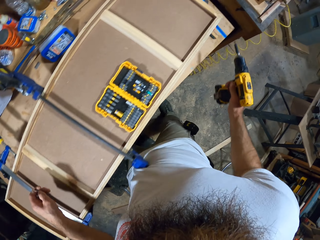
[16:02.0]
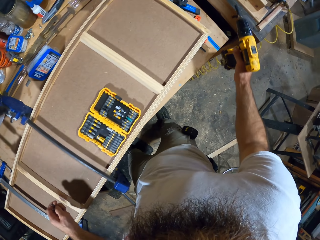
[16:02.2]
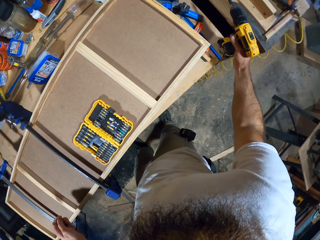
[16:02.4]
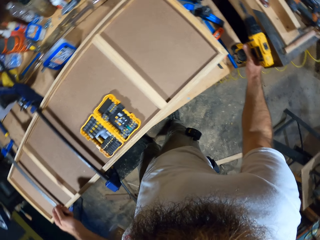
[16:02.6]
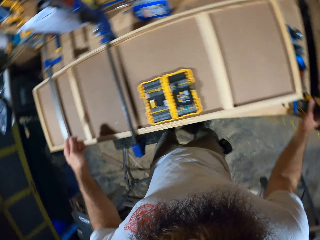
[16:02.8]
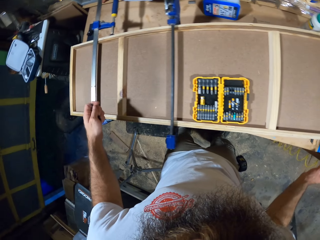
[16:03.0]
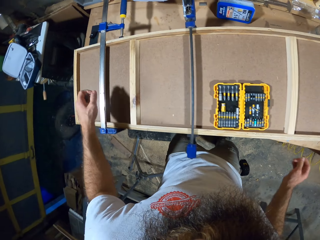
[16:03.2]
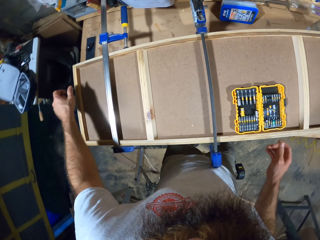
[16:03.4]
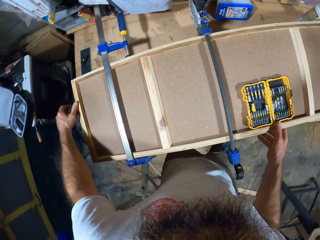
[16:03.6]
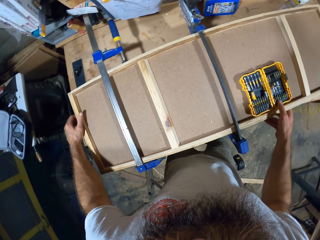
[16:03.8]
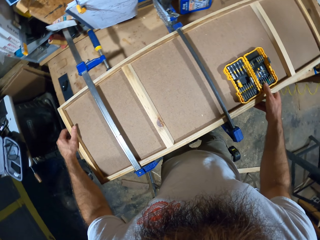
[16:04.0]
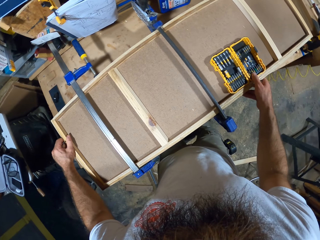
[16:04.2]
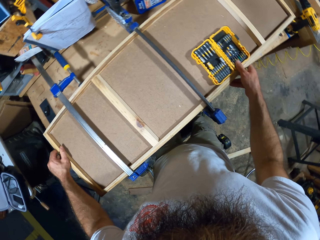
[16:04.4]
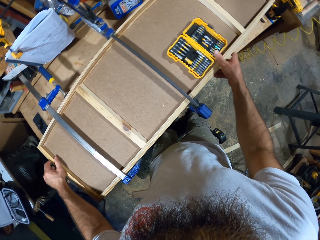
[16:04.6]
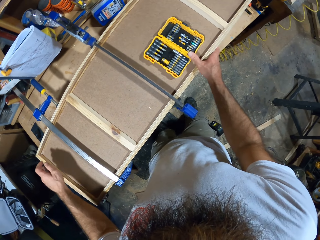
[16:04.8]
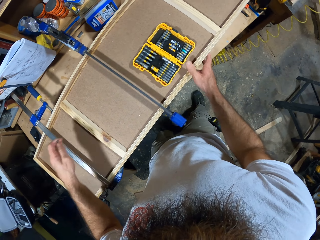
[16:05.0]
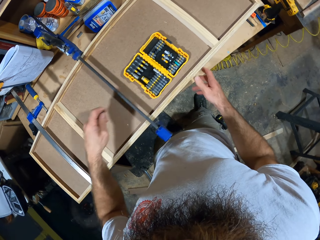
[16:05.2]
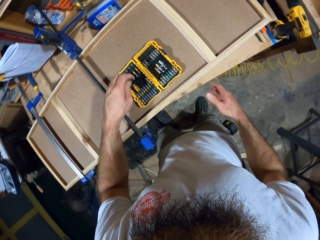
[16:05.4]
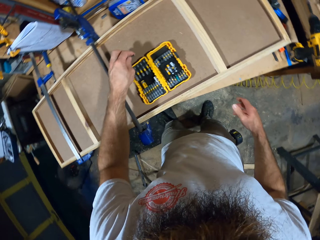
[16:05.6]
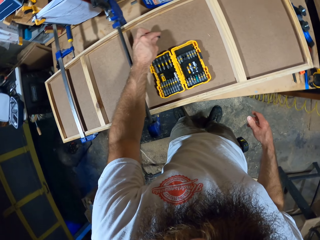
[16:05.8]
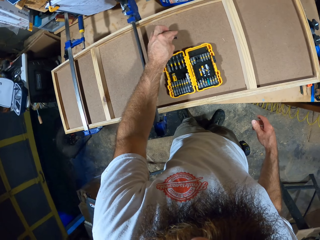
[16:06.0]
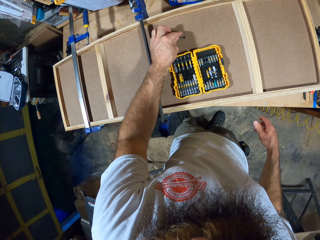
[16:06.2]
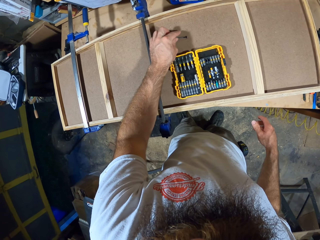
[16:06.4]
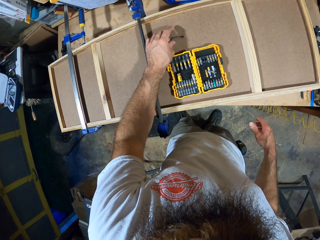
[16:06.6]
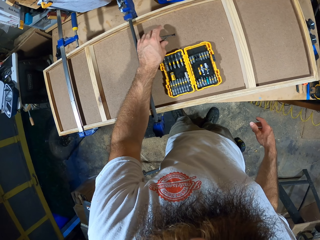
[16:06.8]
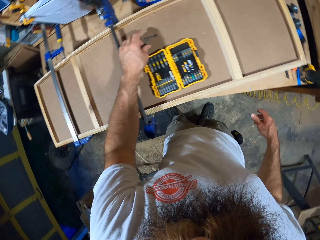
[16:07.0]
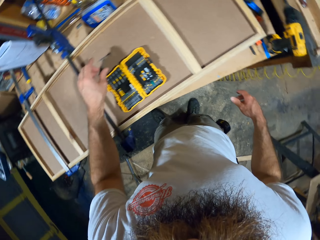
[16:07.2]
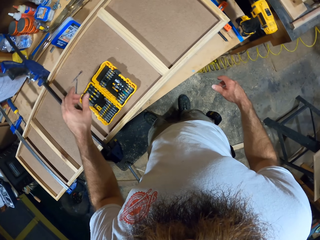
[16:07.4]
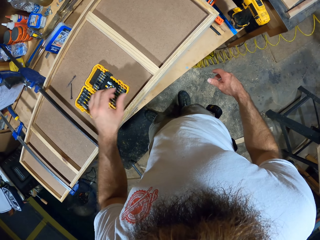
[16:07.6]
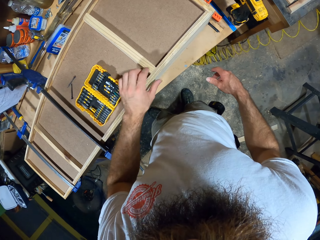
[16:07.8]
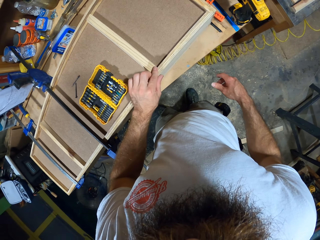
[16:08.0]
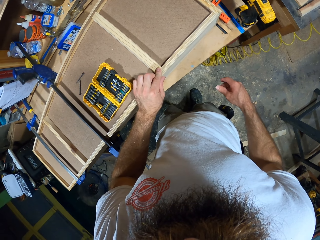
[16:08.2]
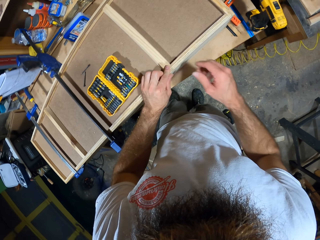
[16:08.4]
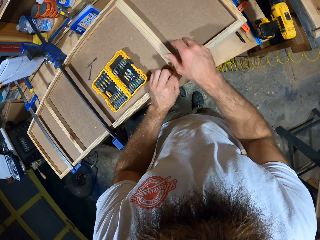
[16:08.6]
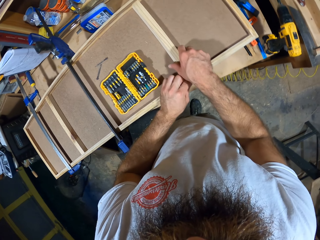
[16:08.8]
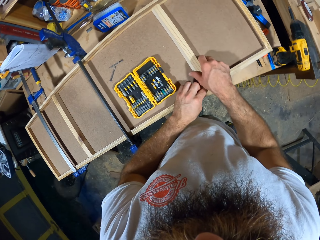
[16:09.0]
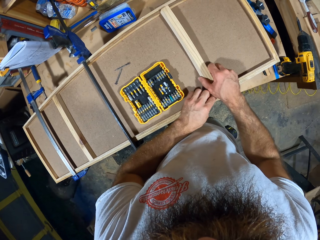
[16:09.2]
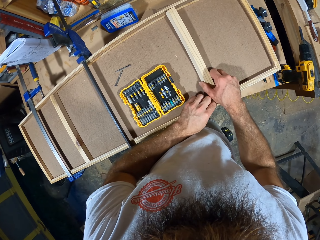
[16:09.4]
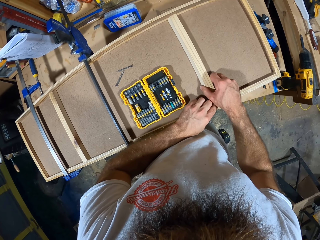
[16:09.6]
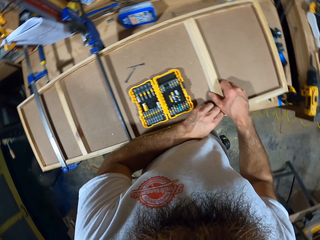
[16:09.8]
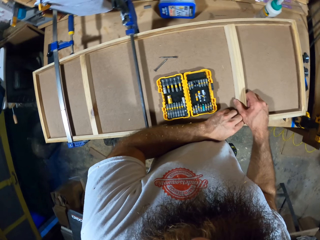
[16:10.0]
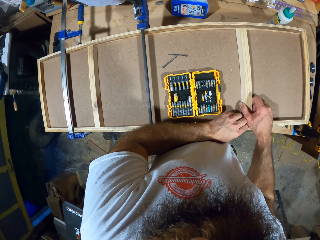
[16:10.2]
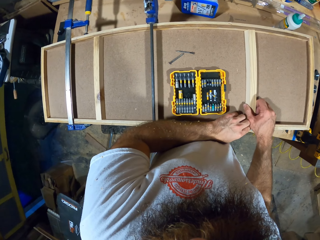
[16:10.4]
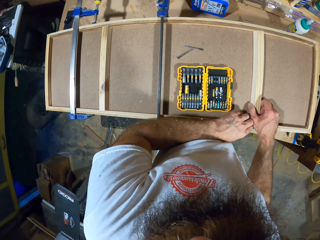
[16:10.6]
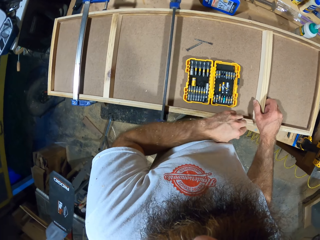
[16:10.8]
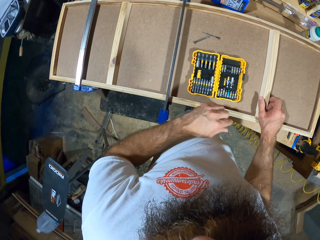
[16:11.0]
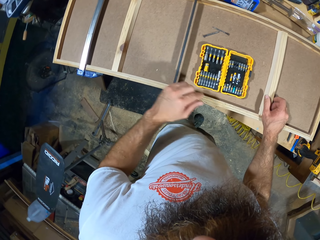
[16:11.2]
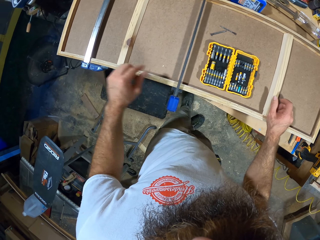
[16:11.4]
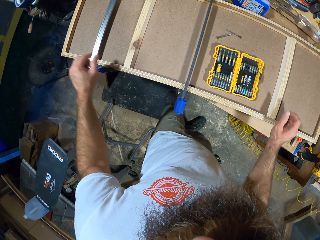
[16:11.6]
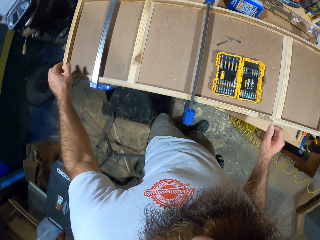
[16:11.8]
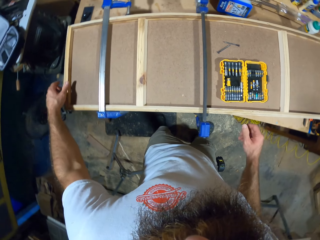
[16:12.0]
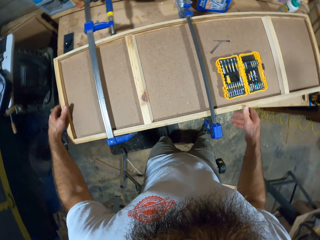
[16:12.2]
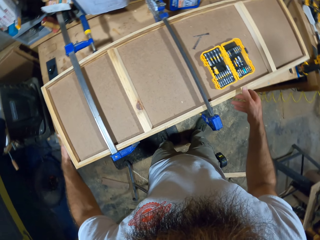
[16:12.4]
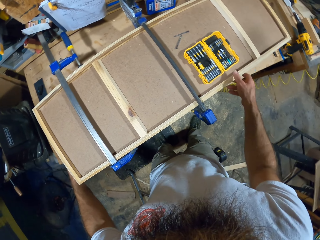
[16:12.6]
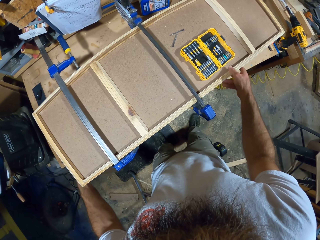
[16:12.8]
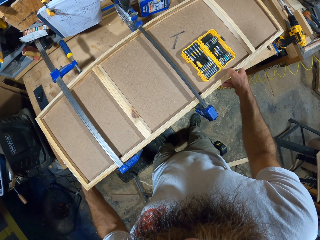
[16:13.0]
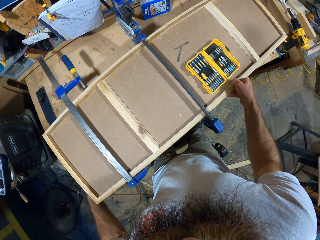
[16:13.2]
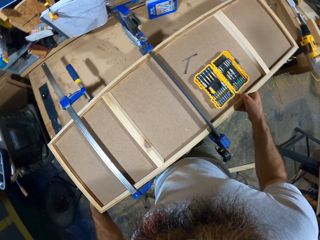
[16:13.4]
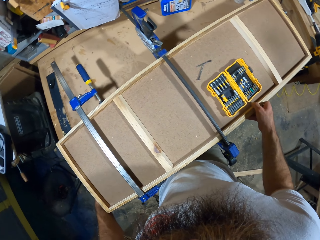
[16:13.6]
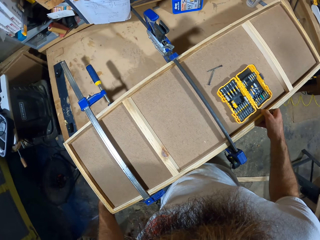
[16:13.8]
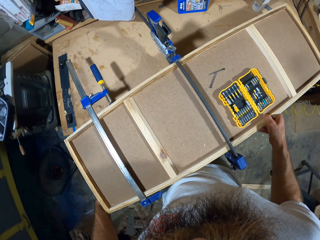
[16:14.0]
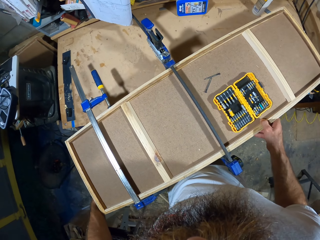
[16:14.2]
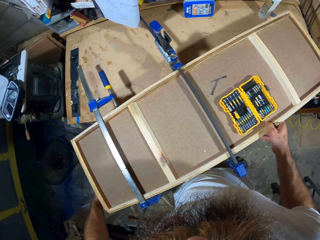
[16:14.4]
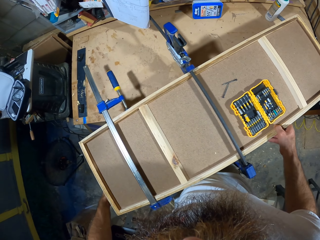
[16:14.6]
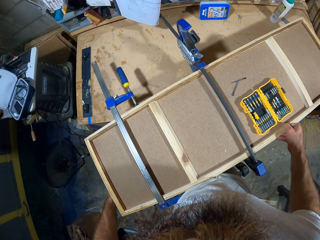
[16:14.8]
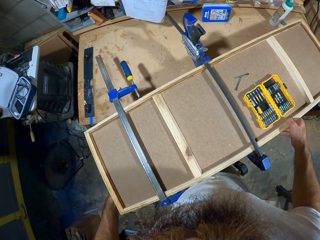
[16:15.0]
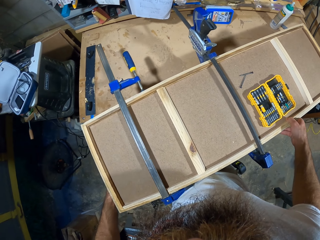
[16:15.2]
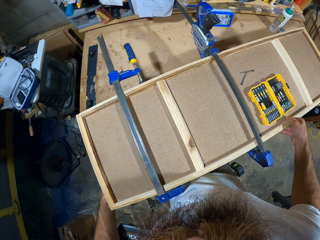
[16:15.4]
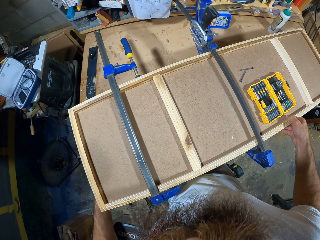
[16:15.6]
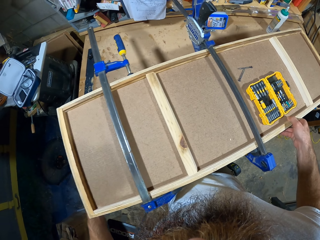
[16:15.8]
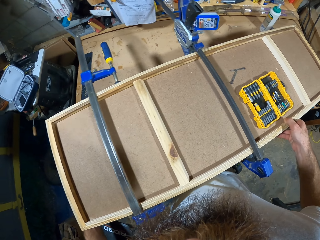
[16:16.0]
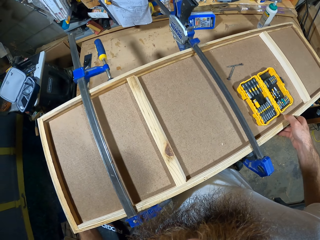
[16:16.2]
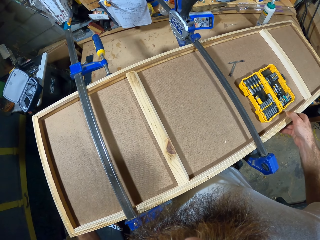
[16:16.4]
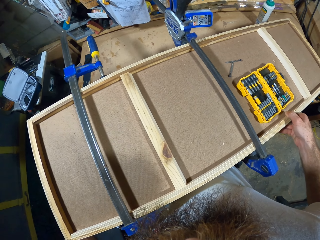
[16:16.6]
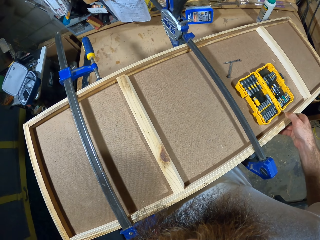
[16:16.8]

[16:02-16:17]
The camera wearer drops the drilling machine in his right hand on the work bench. He adjusts the wooden board on the work bench with both hands. He drops the screws in the wooden board with his left hand. He holds the wooden board on the work bench with his left hand. He adjusts the piece of wood in the wooden board with his right hand. He repositions the wooden board on the work bench with both hands.

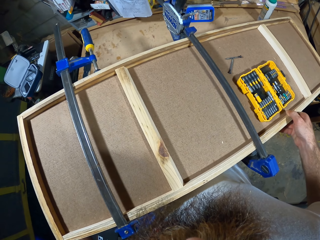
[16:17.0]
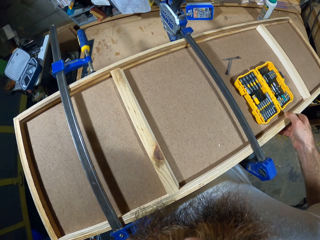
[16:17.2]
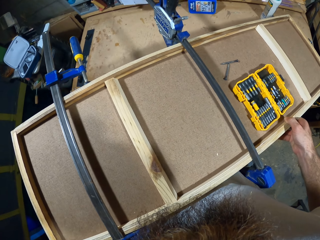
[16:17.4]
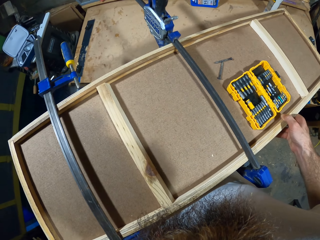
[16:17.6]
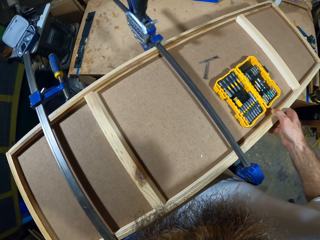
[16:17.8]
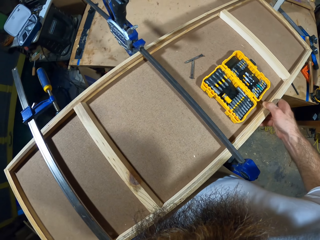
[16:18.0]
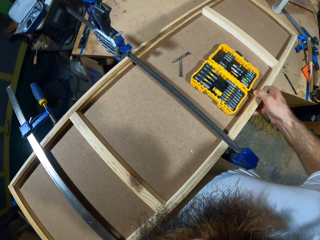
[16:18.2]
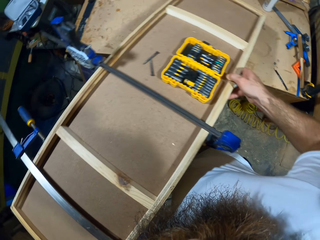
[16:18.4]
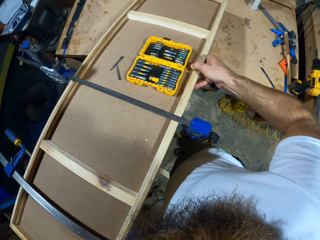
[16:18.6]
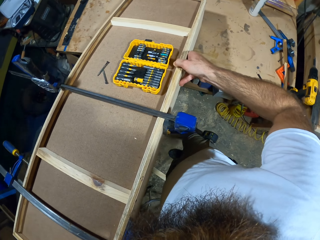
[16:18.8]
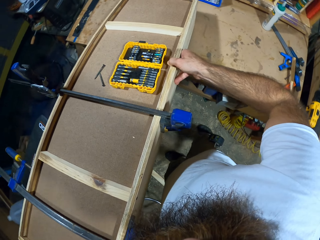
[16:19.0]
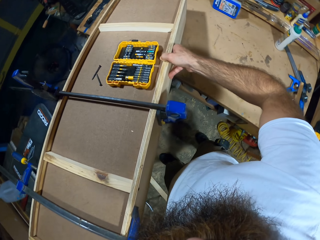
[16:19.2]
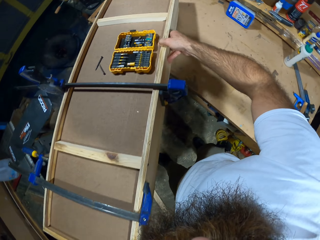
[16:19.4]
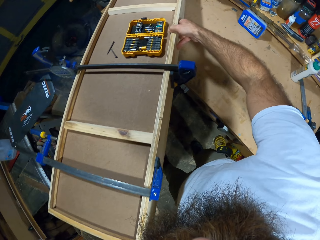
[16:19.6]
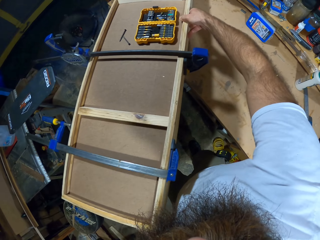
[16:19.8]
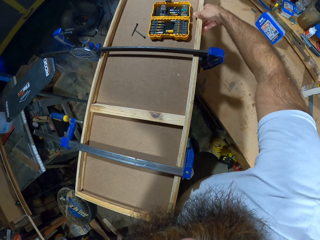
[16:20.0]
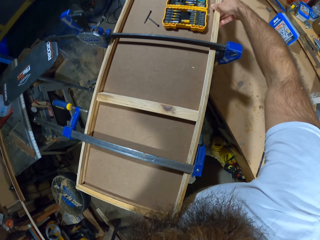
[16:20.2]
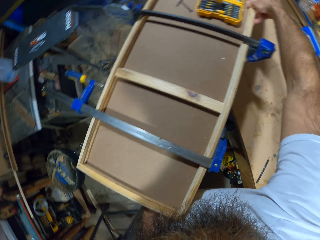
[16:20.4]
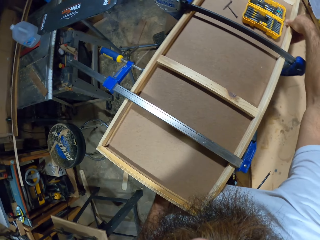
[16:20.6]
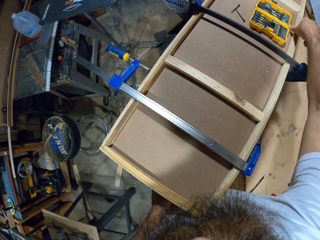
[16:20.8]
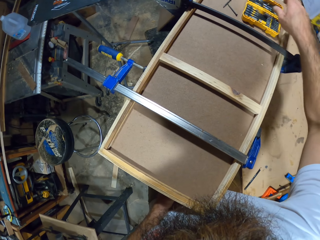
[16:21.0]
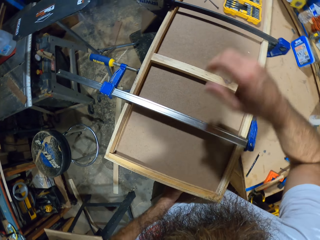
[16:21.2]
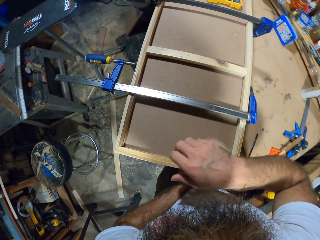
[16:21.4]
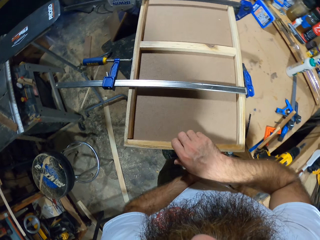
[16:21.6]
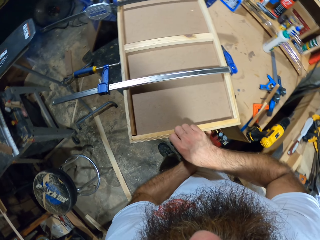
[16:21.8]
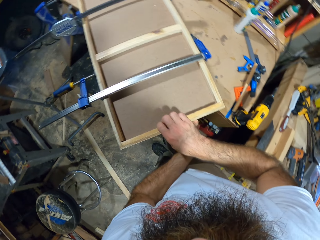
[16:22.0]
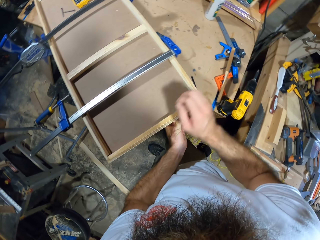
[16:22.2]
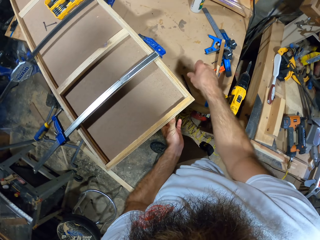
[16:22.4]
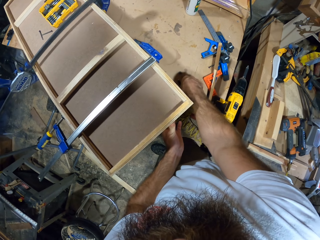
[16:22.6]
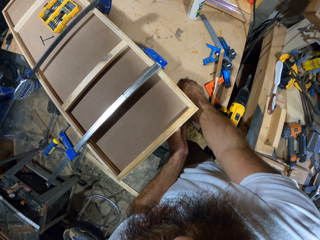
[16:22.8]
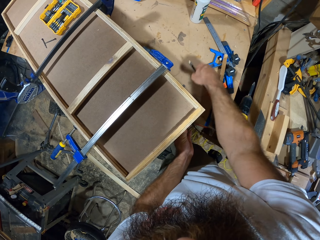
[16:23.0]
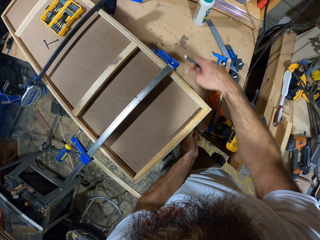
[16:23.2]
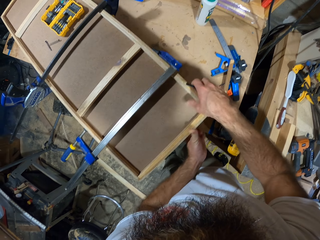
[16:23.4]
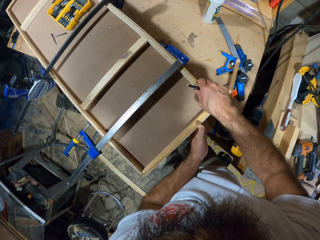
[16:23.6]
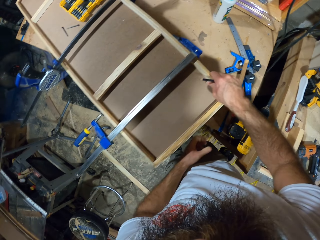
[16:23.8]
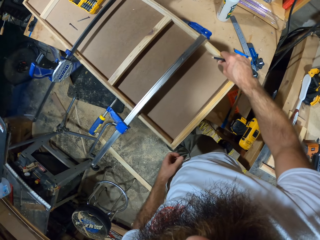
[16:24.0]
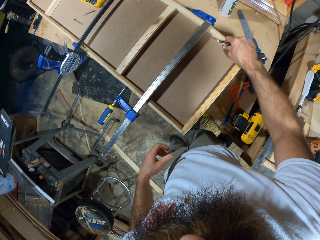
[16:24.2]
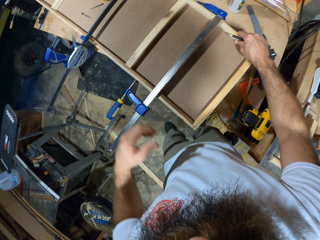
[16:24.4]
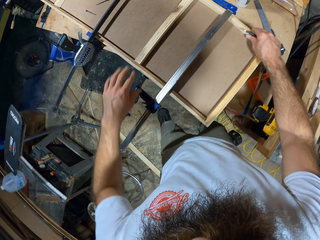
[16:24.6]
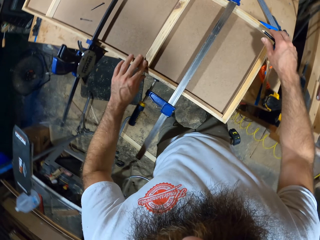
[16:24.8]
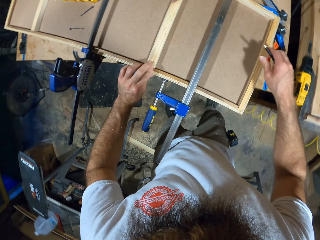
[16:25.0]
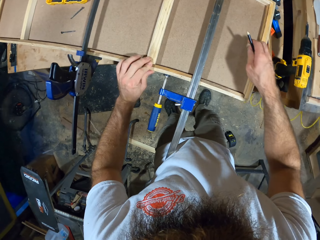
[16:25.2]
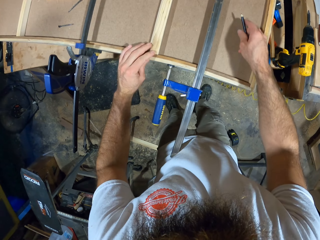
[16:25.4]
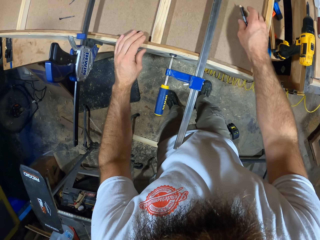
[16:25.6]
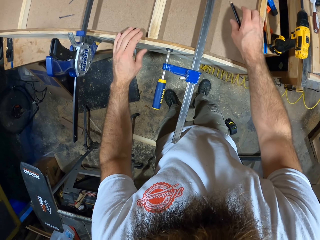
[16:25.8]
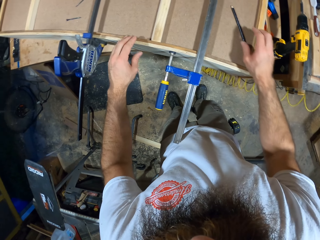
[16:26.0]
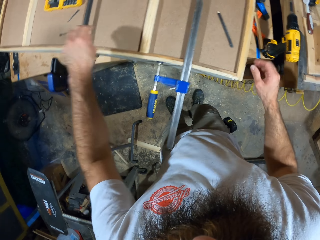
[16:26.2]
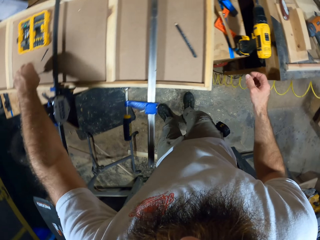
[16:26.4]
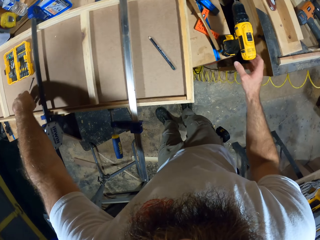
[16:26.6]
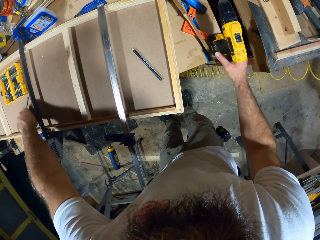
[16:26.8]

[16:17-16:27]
The camera wearer picks a pencil from the work bench with his right hand. He drops the pencil in his right hand in the wooden board. He picks the screw from the wooden board with his left hand.
